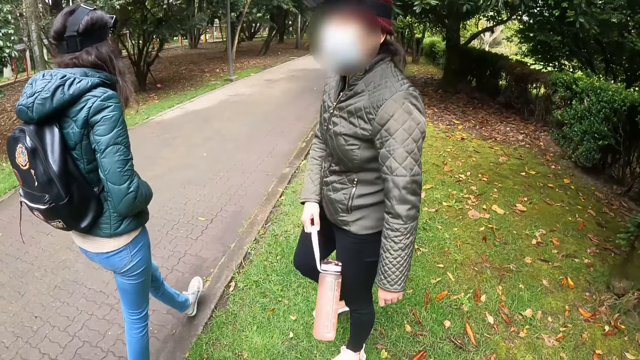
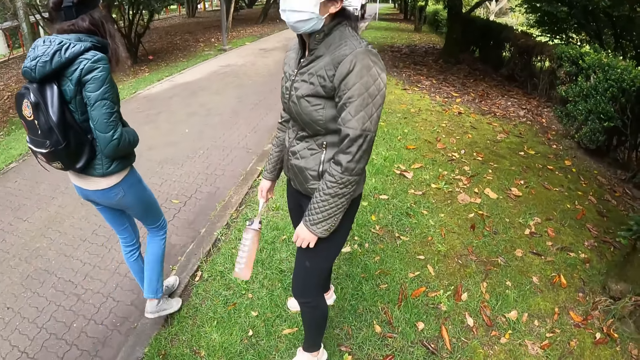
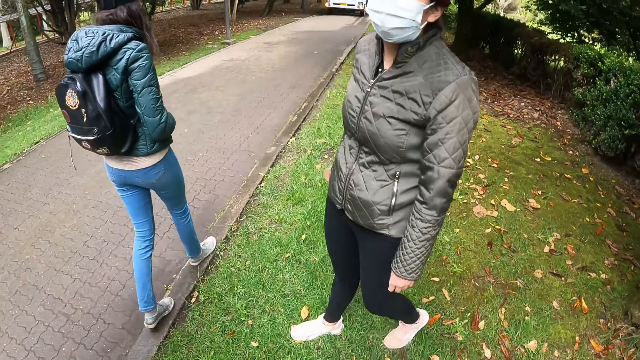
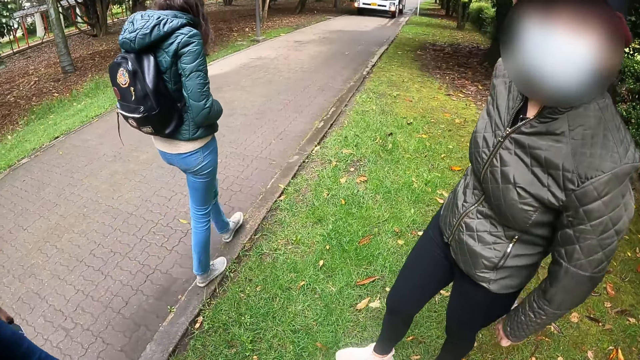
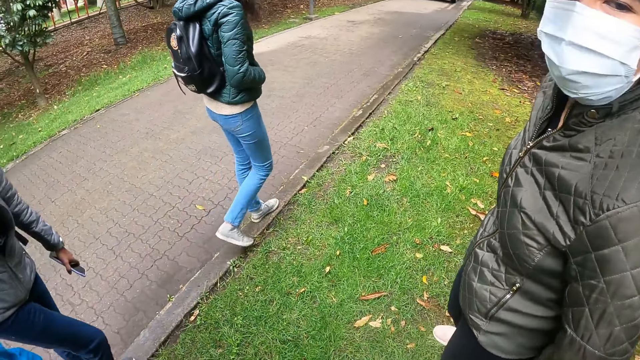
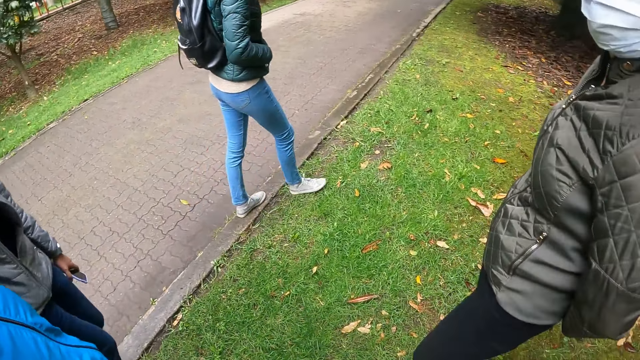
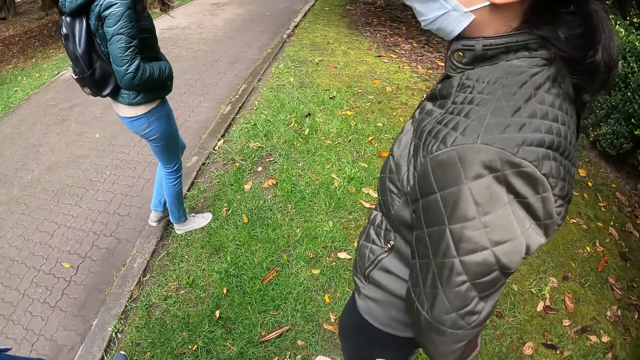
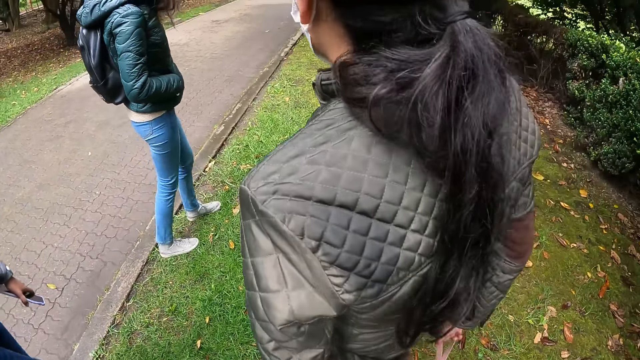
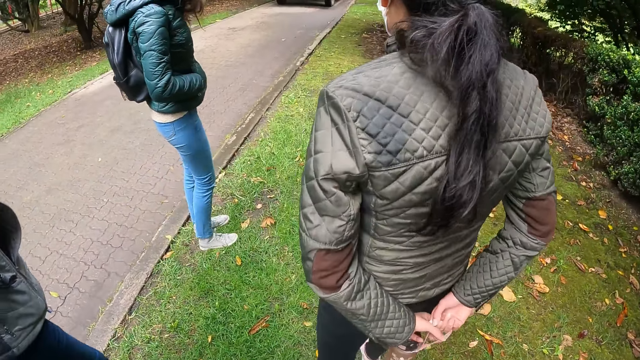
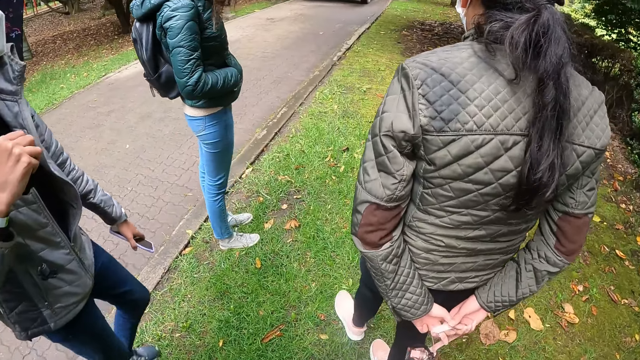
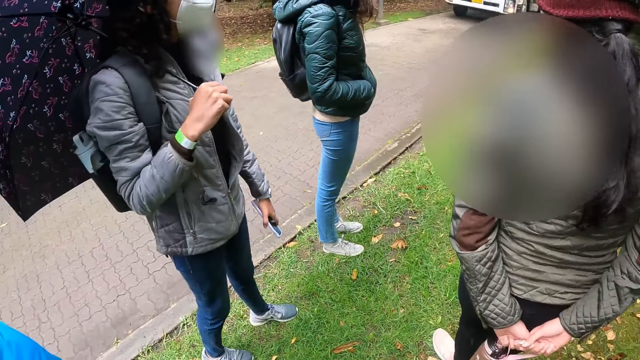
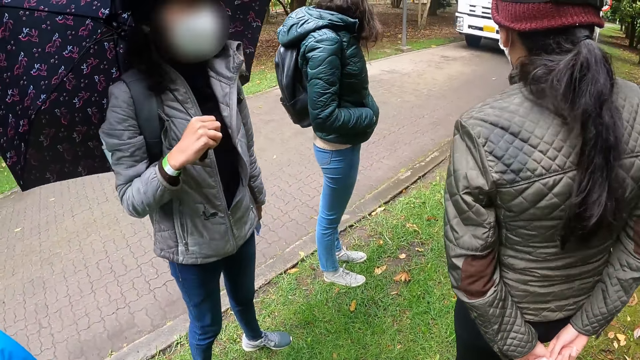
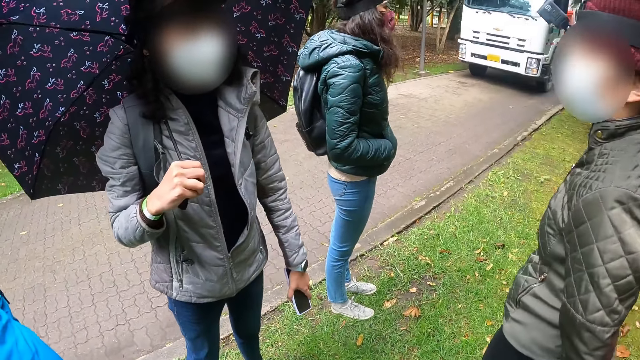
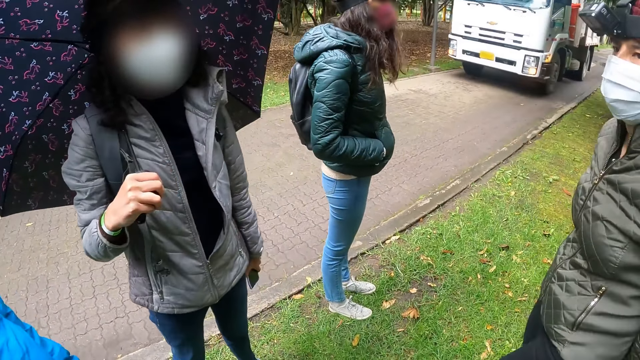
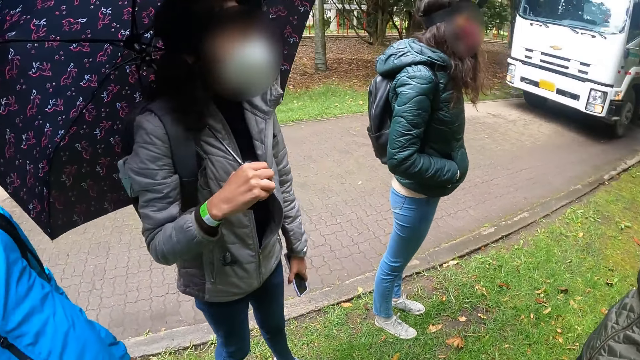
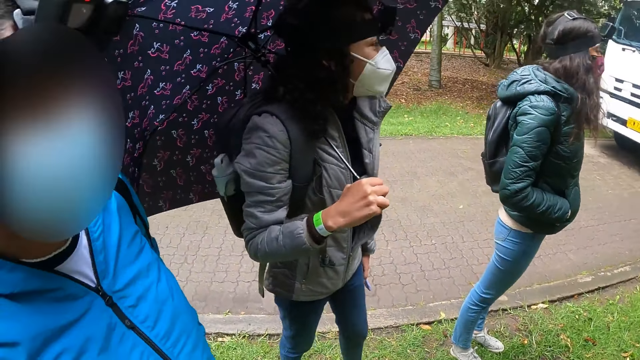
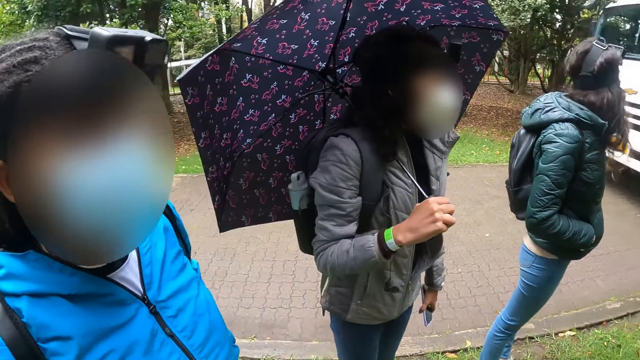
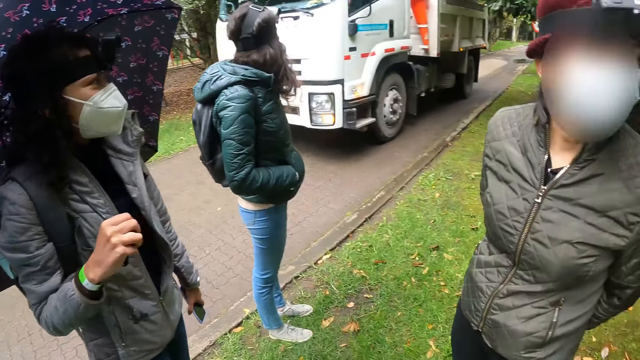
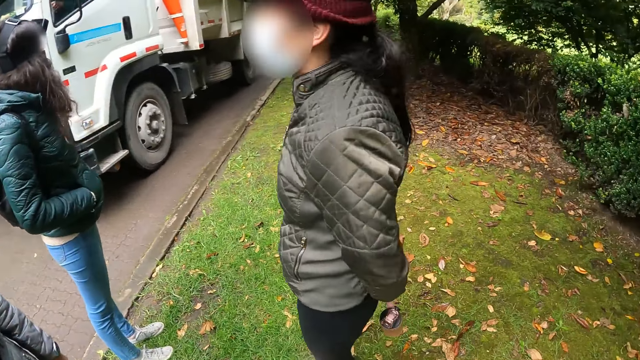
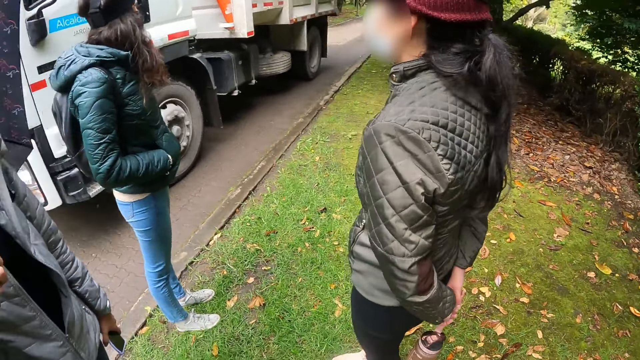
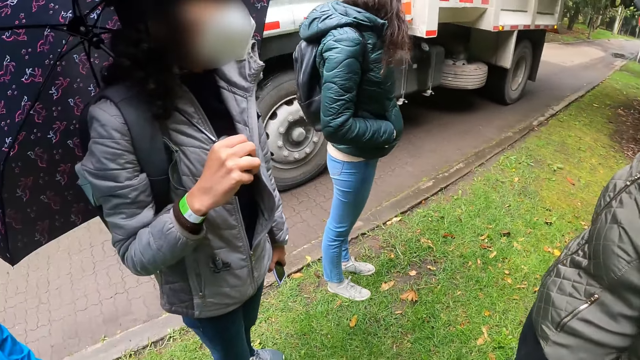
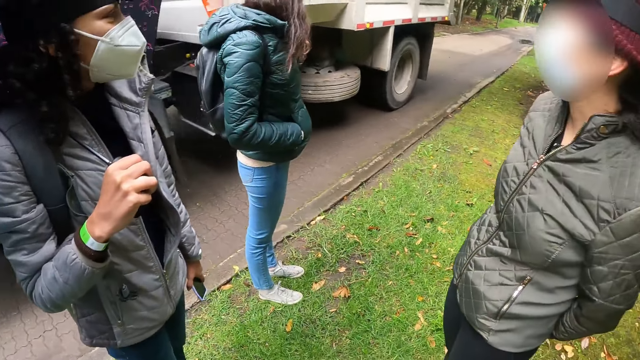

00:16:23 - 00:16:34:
The woman holds the water bottle with both hands. A white truck drives past the camera wearer. They stop walking. They stop walking again.

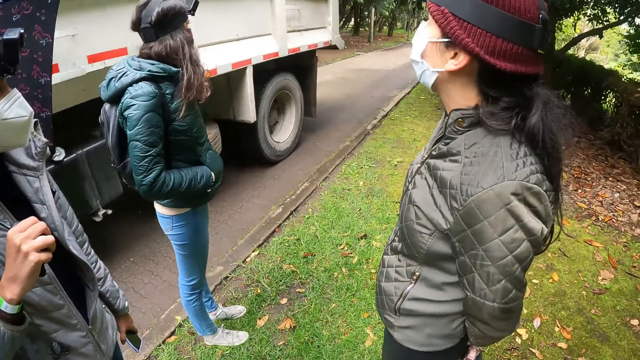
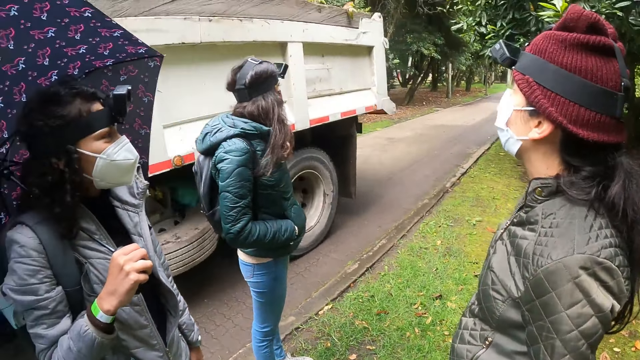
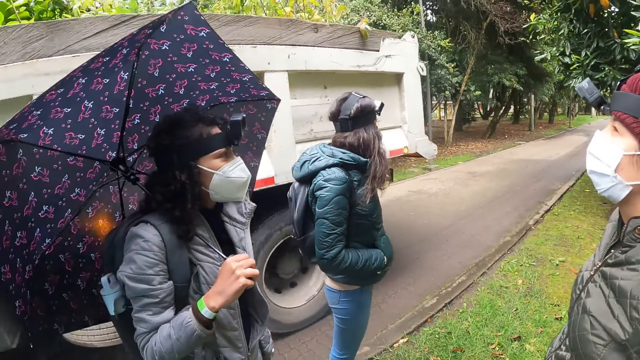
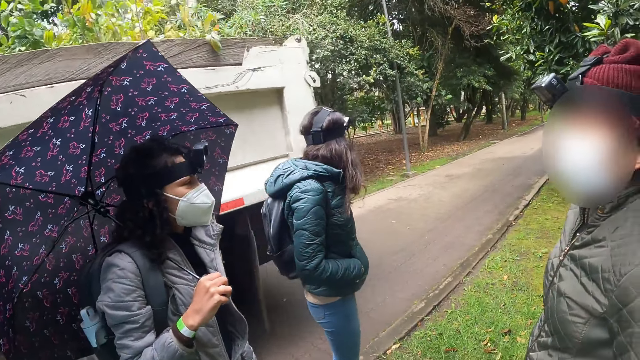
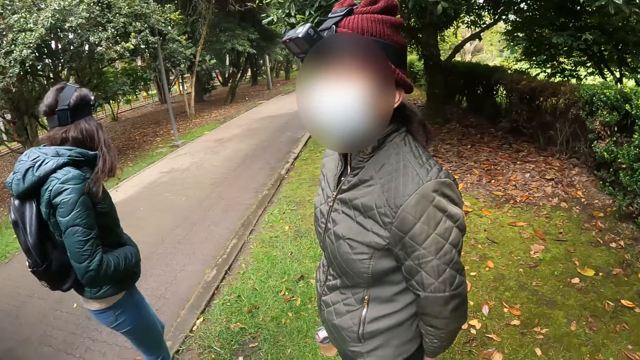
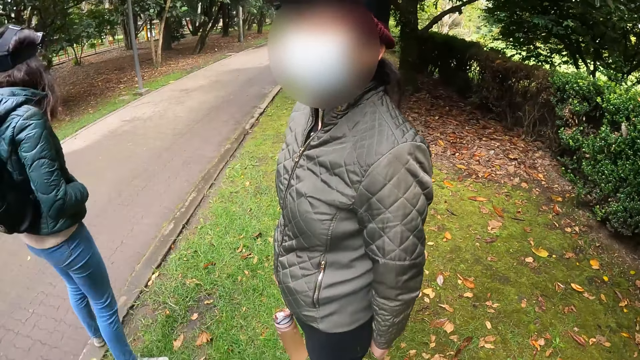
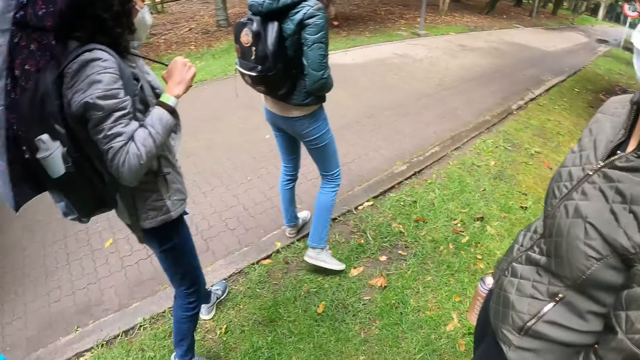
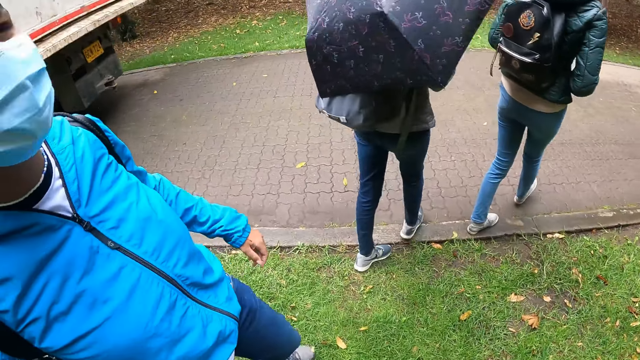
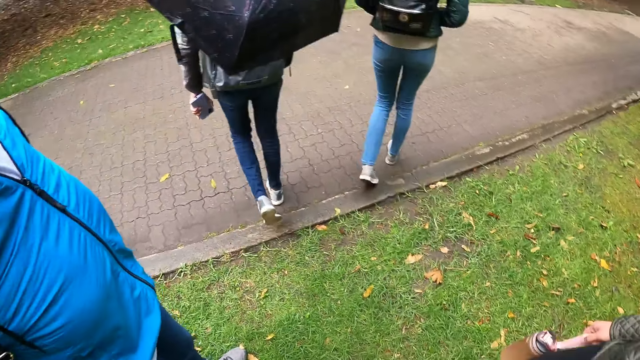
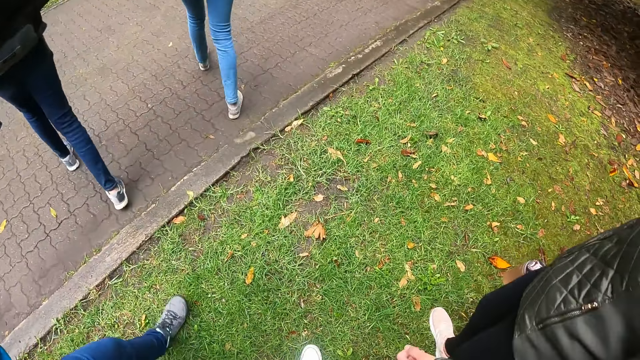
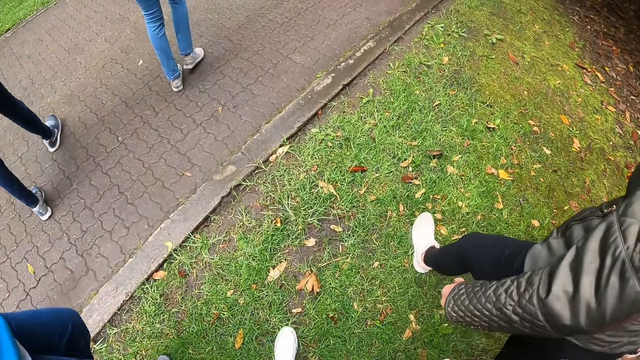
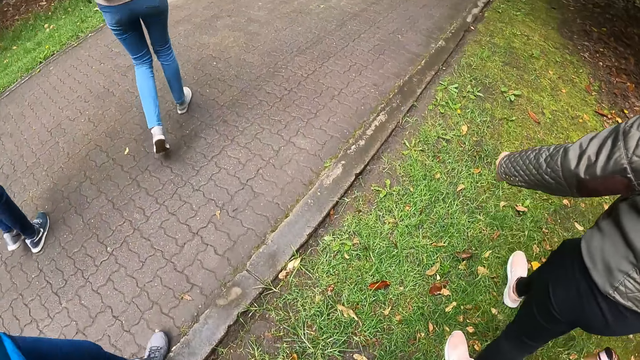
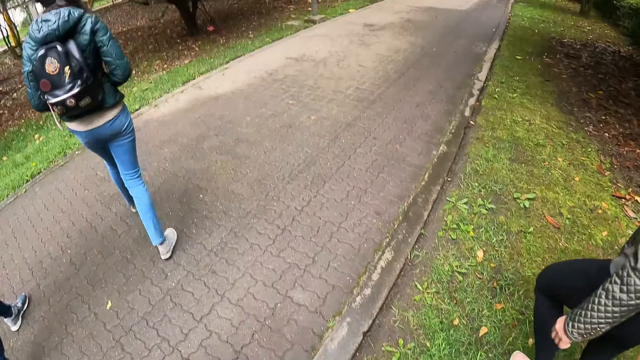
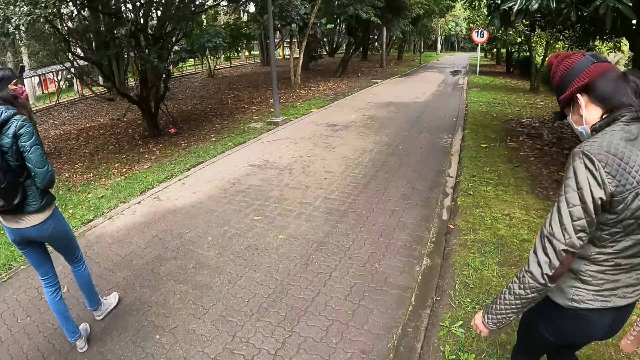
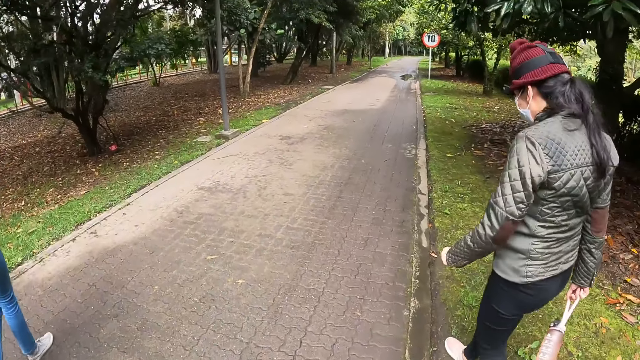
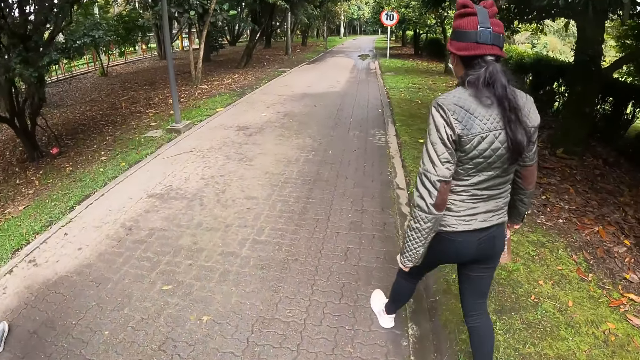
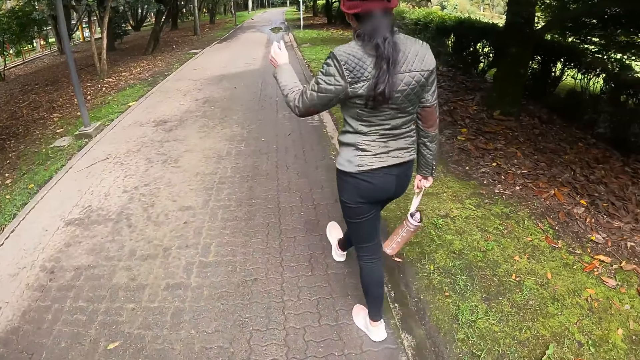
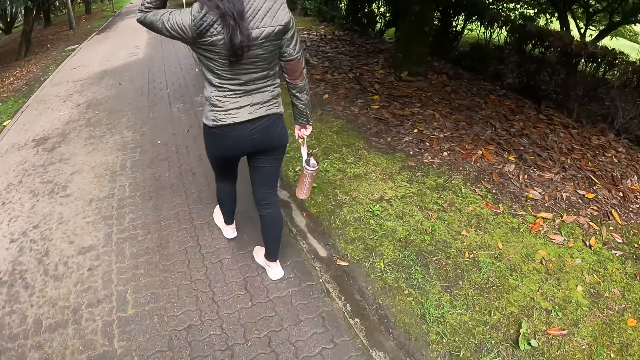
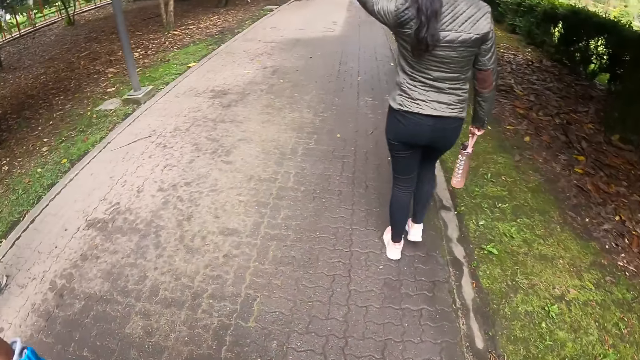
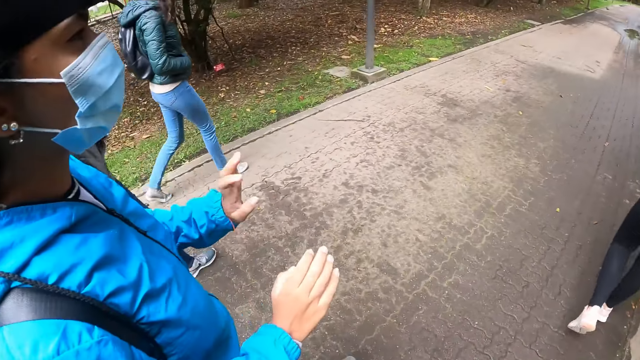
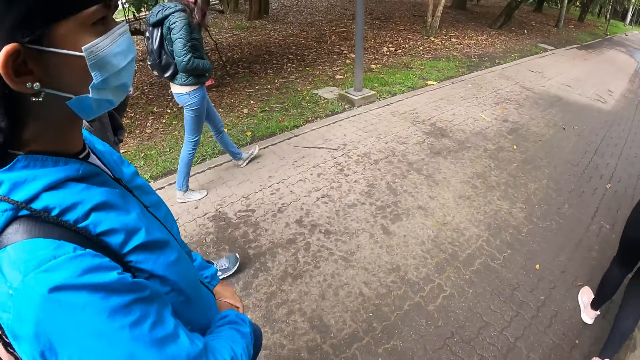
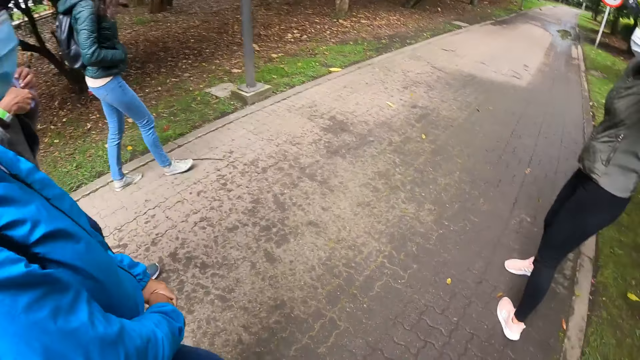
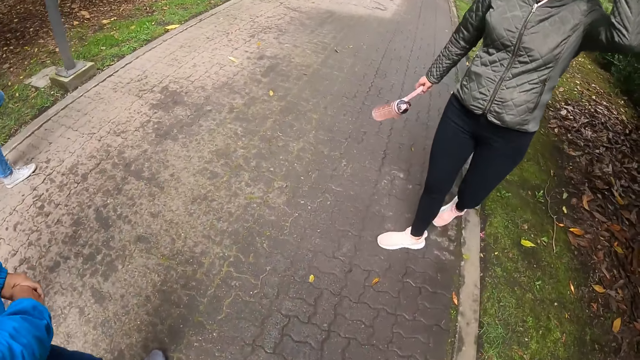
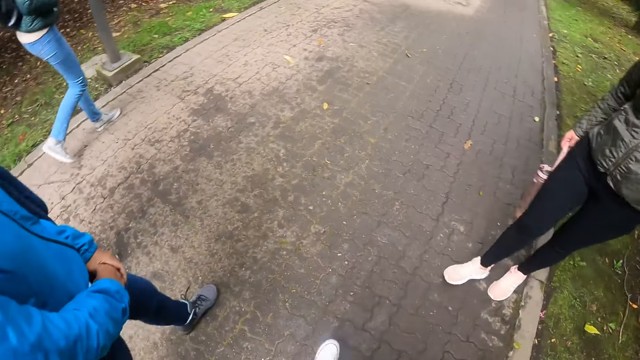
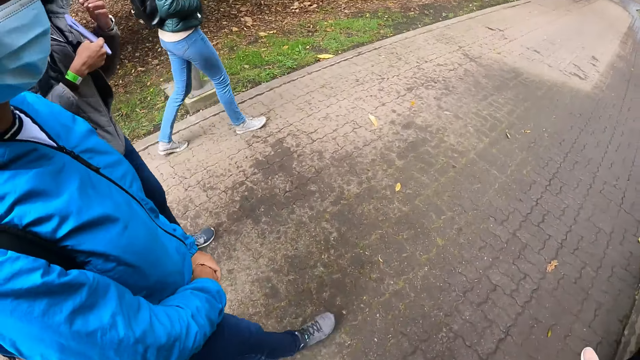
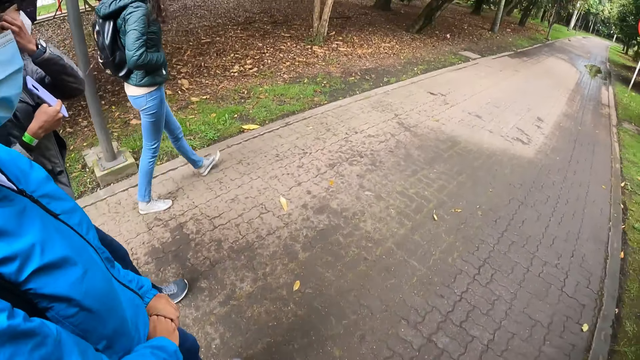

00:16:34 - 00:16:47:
The woman holds the water bottle with her right hand. The camera wearer walks.
